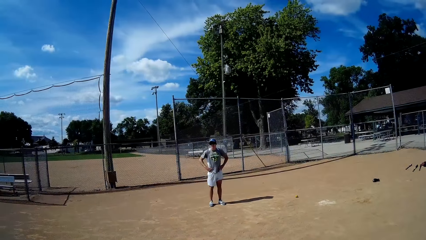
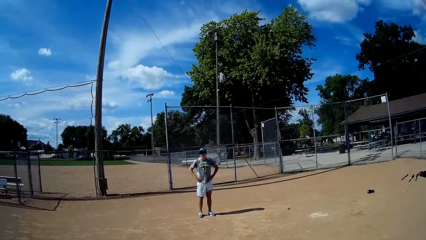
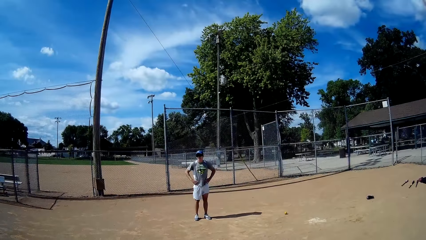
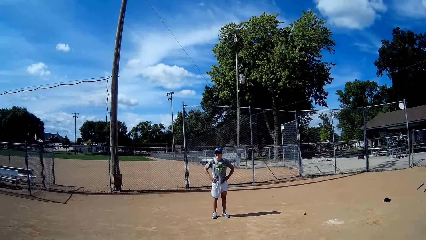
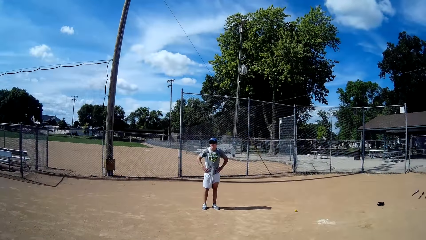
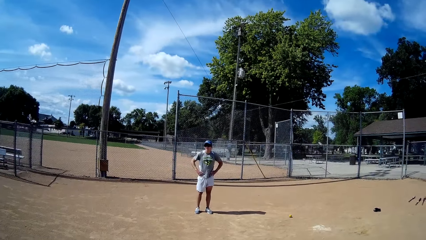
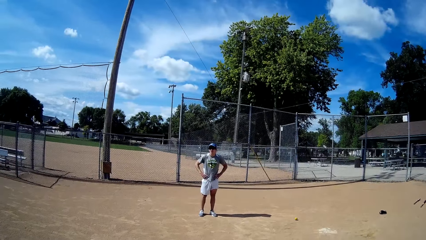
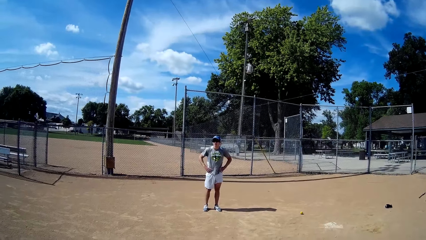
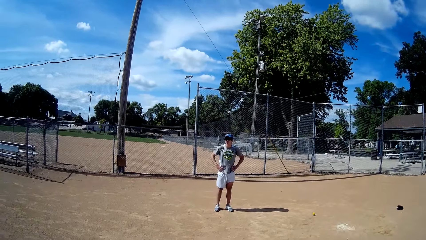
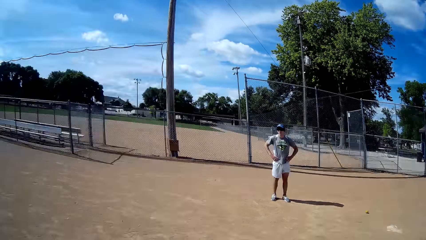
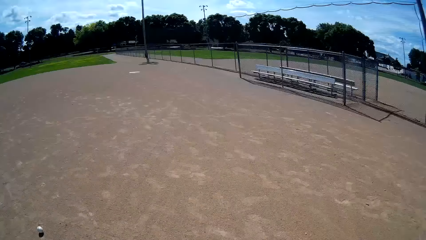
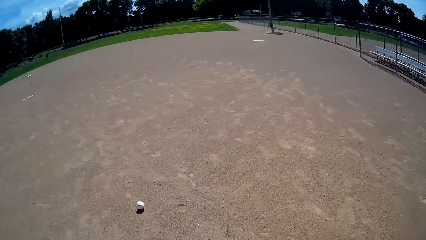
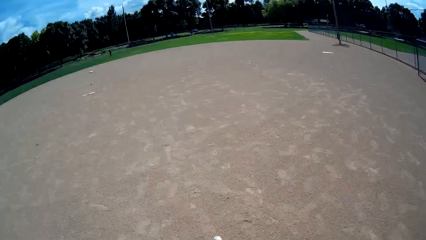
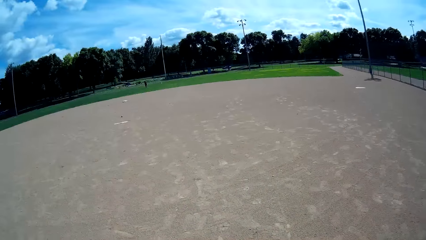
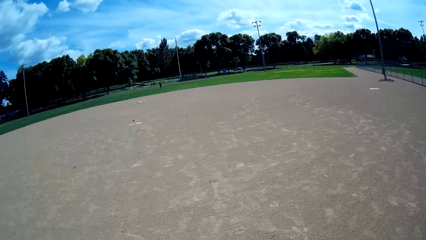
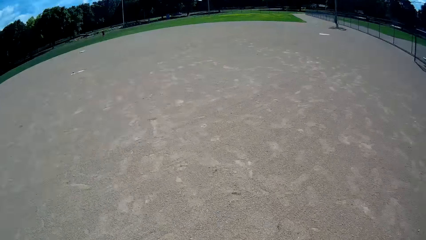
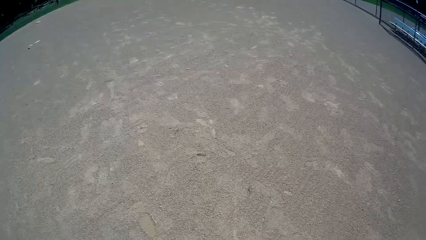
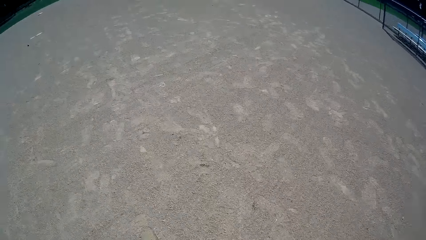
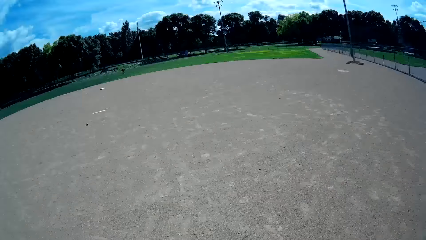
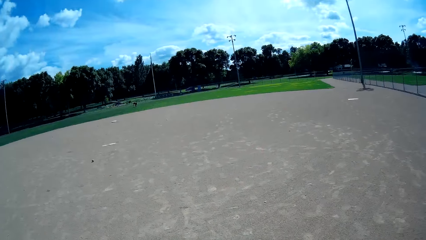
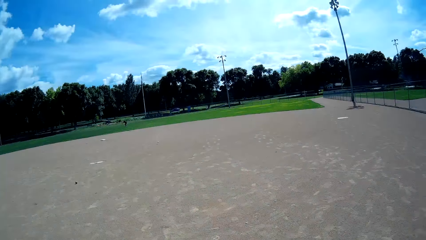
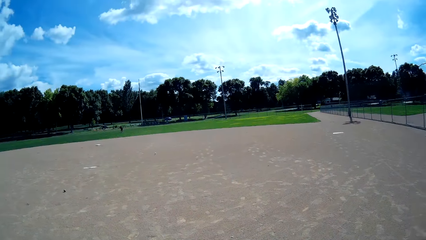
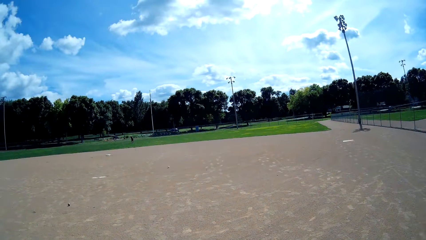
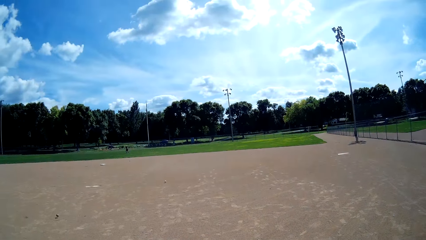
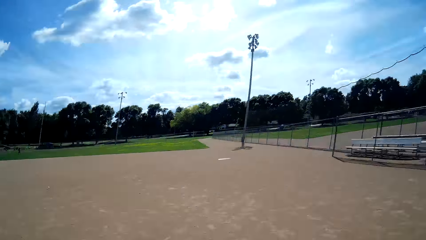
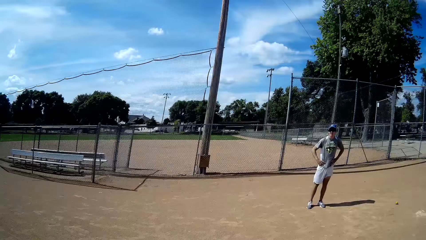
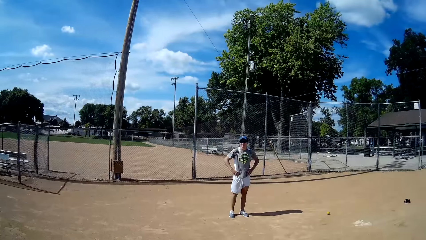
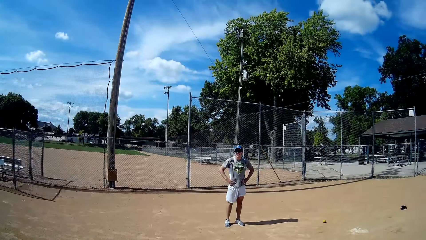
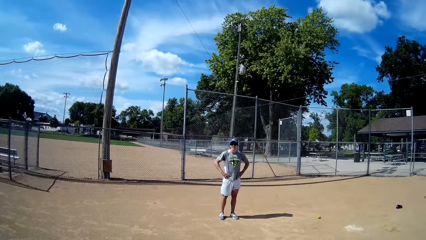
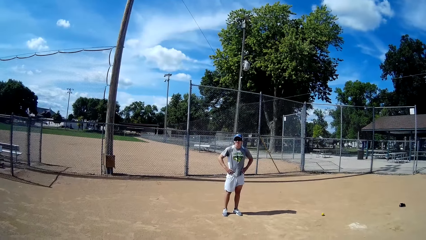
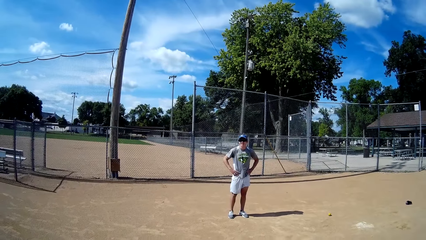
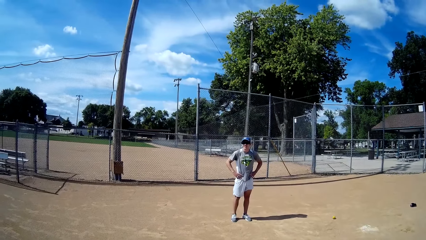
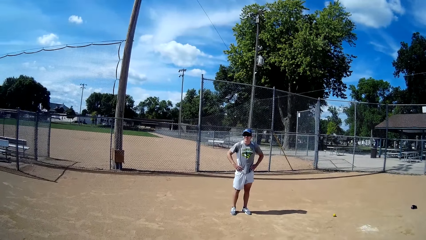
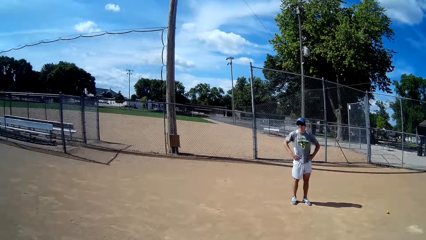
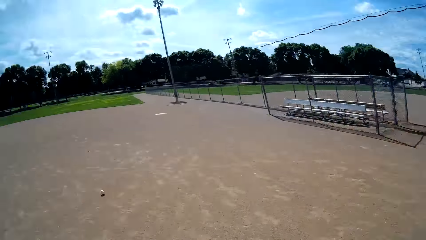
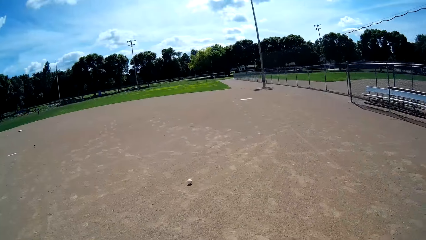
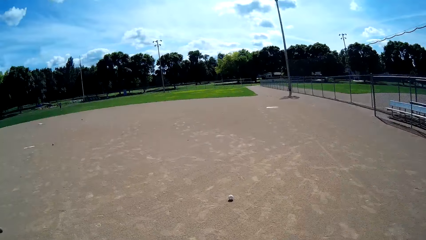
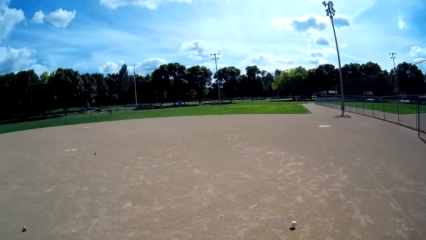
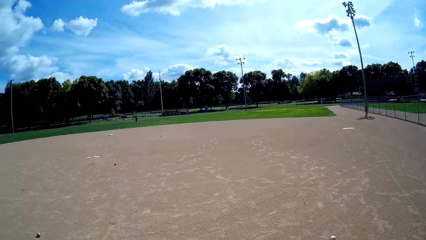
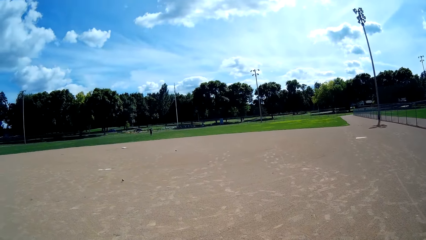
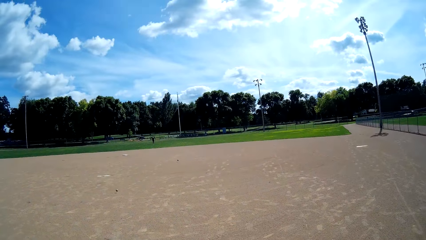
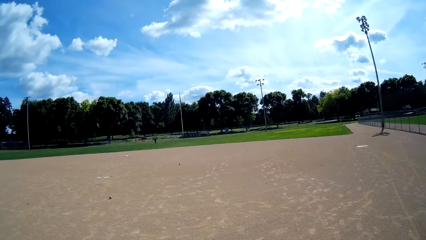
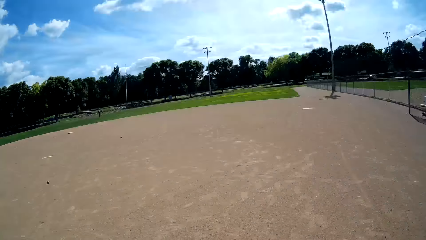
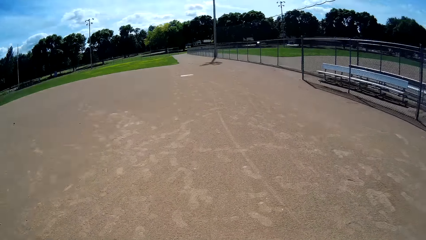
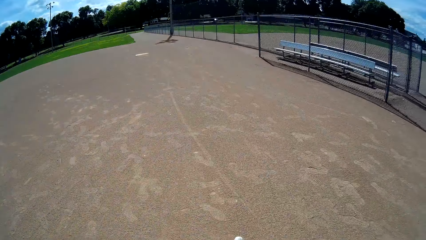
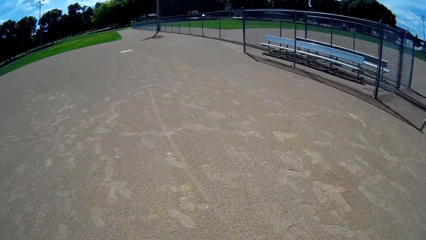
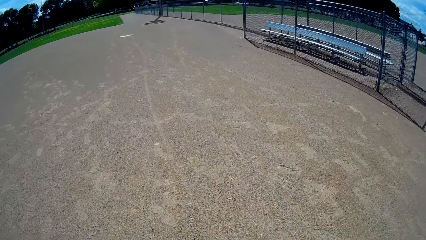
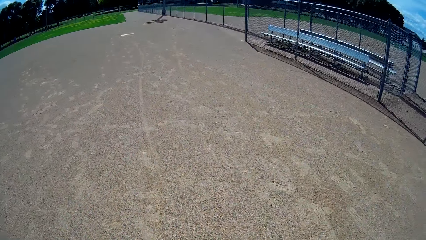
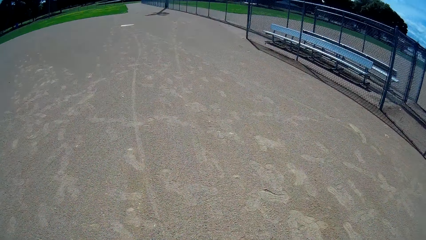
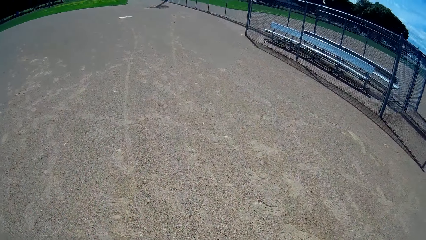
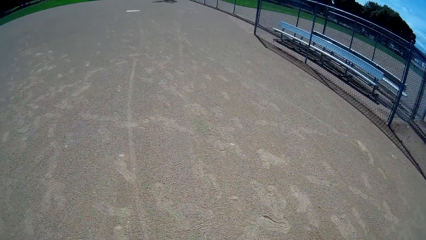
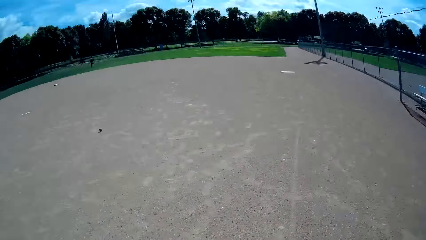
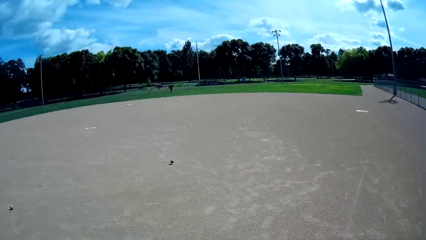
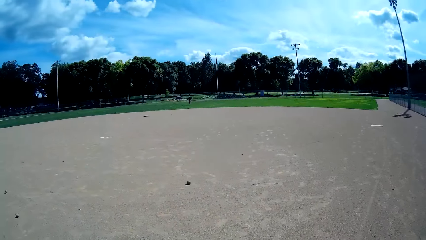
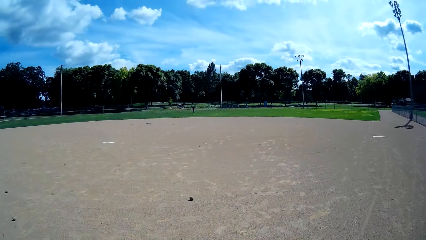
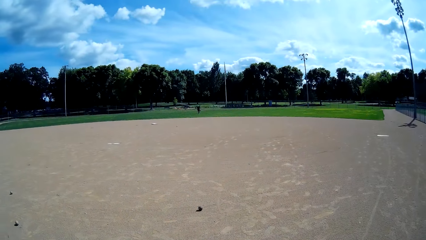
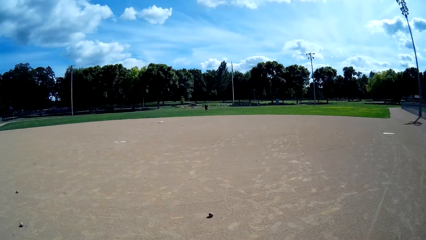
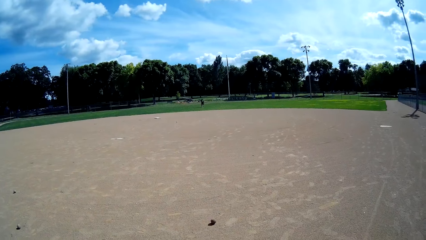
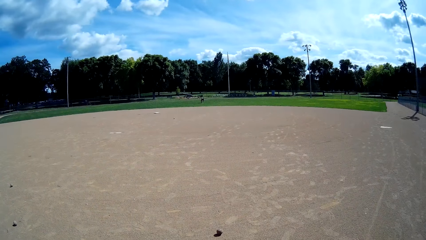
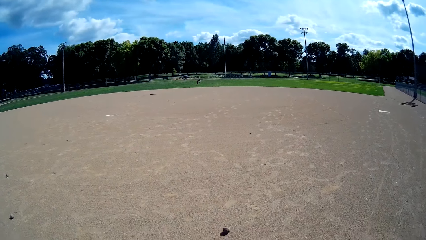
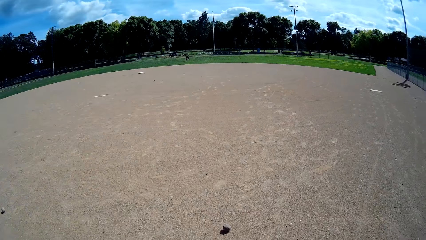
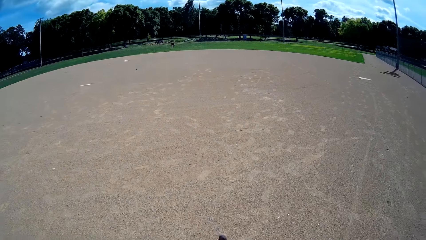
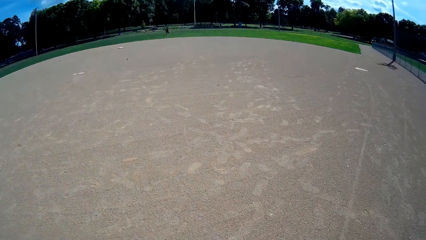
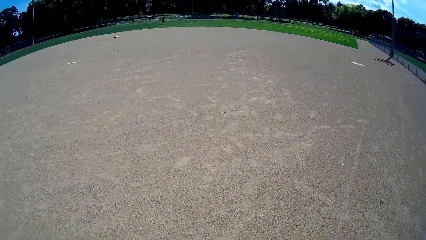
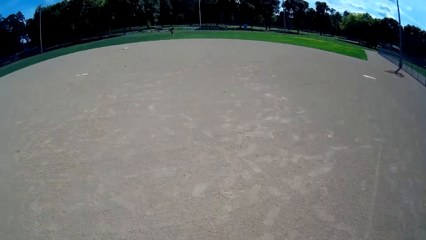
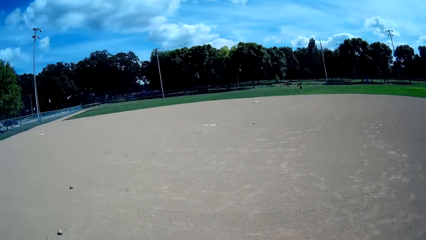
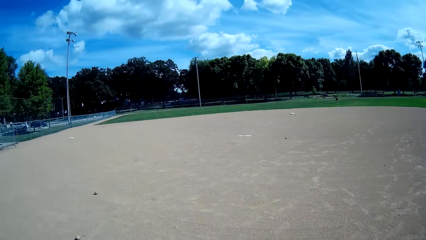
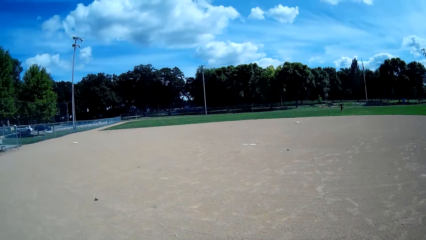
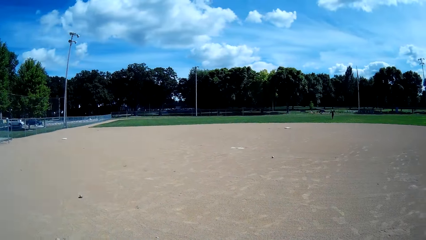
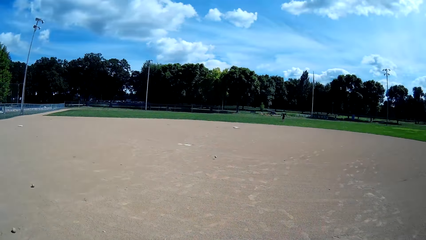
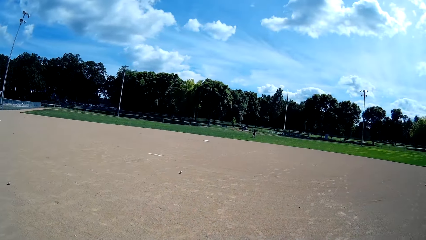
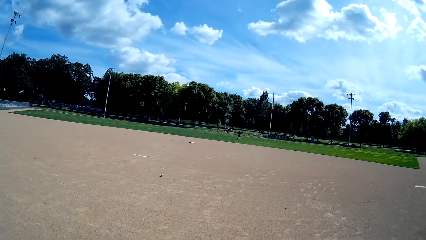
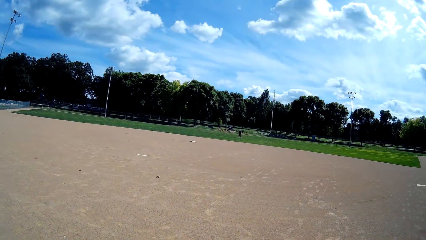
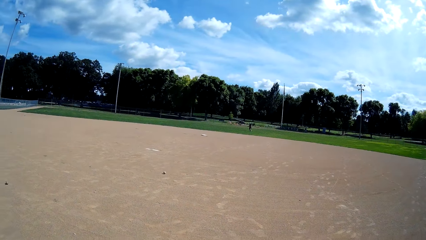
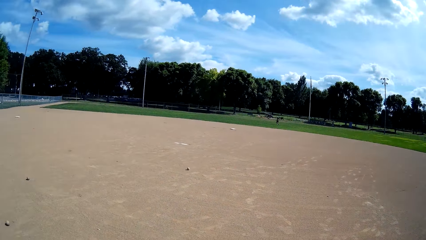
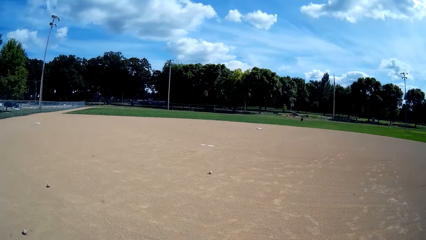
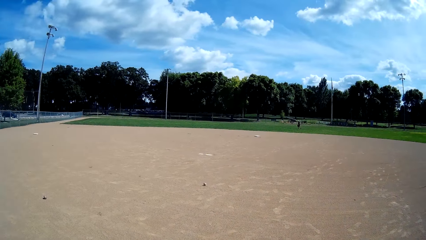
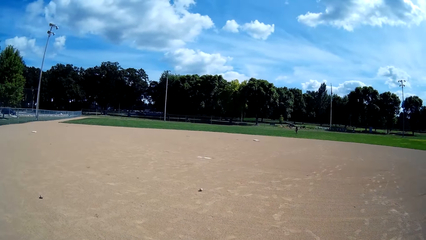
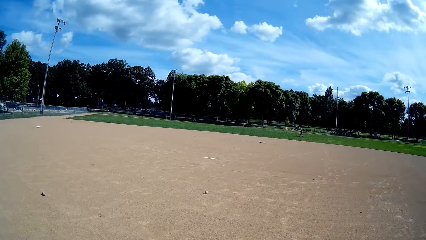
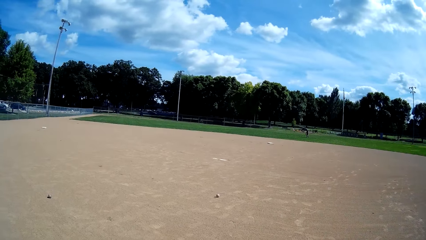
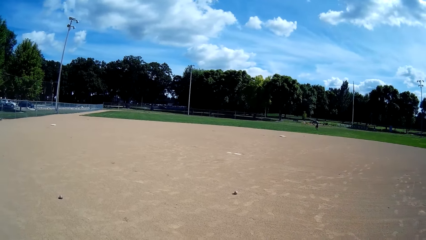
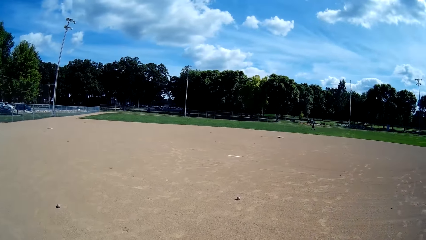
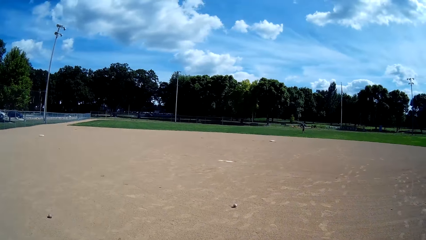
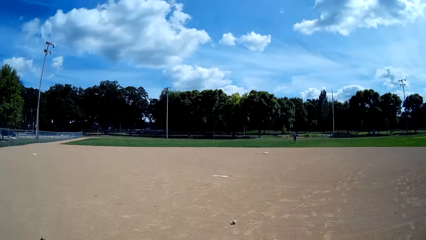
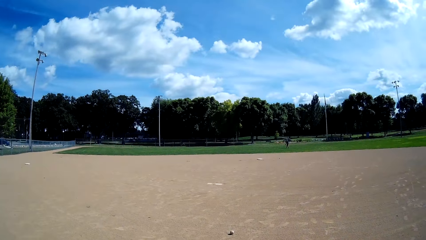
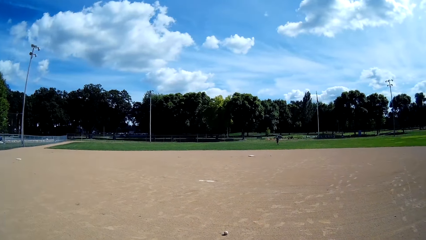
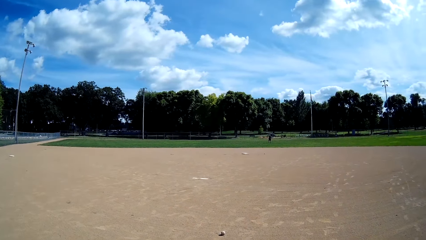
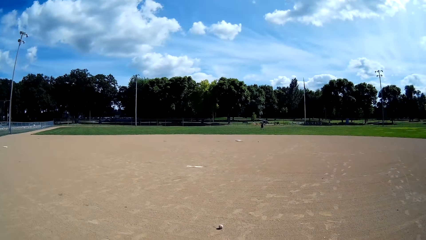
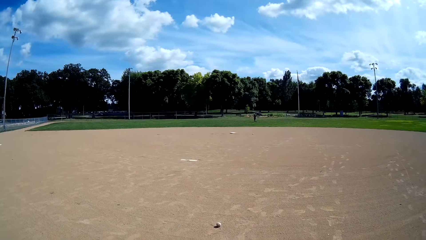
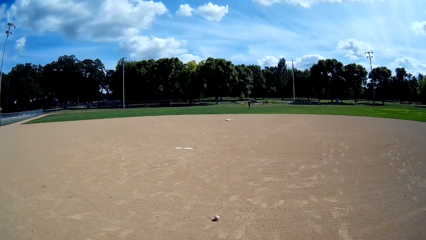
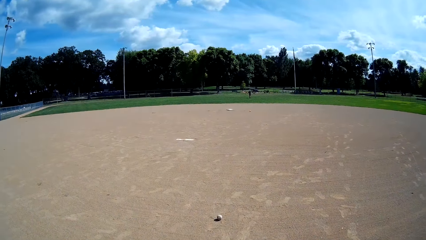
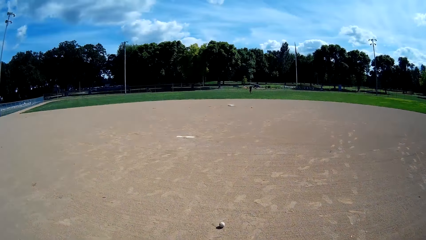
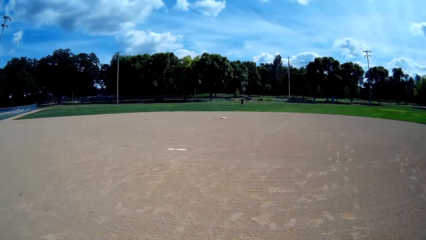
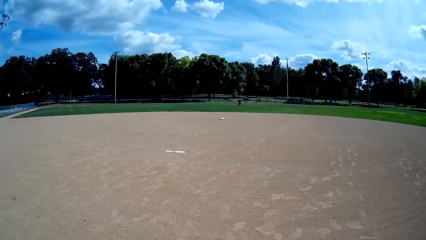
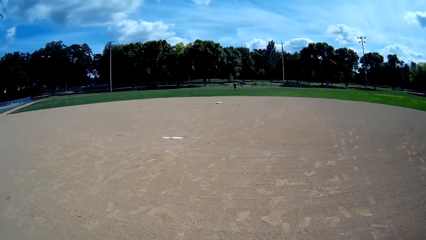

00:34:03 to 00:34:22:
A man stands on the pitch. The camera wearer interacts with the man. Another man walks around the pitch. The other man throws back the balls towards the camera wearer. The first man stands on the pitch. The other man walks around the pitch. The other man walks around the pitch again. The camera wearer walks towards a ball on the ground, and walks around the pitch.
